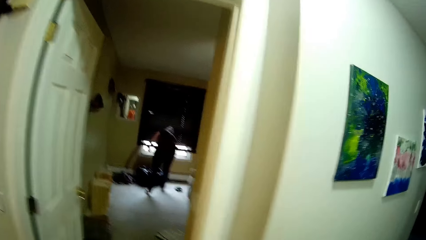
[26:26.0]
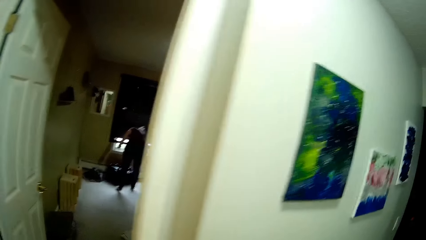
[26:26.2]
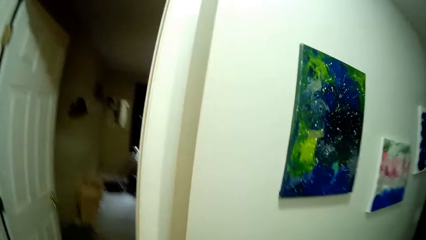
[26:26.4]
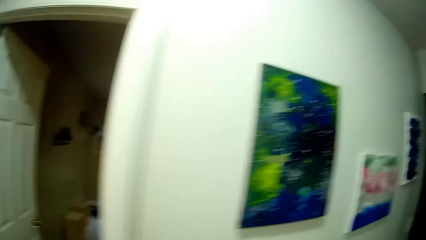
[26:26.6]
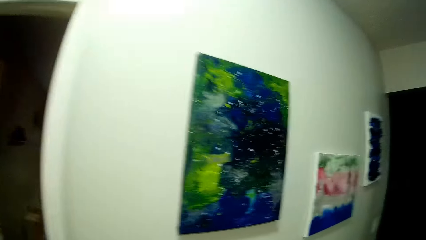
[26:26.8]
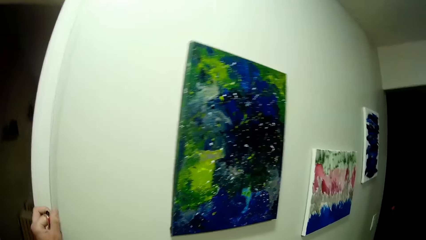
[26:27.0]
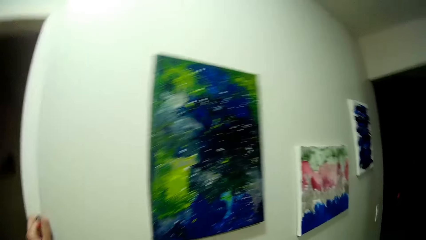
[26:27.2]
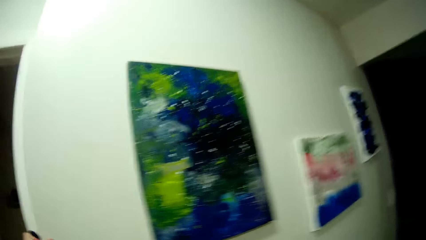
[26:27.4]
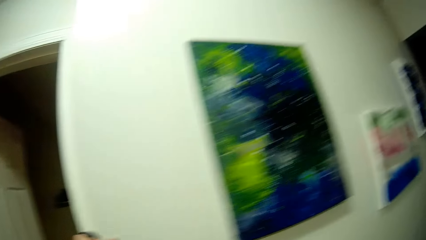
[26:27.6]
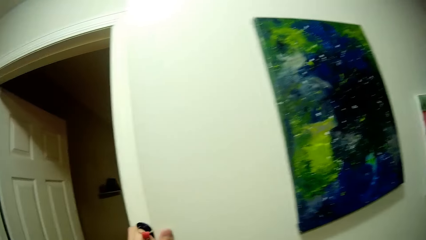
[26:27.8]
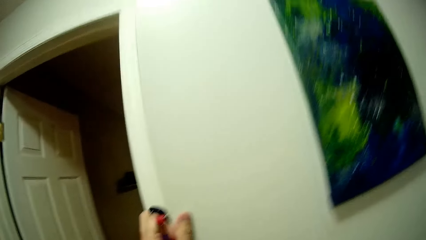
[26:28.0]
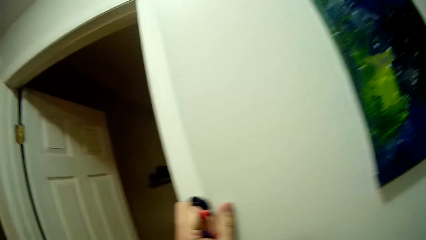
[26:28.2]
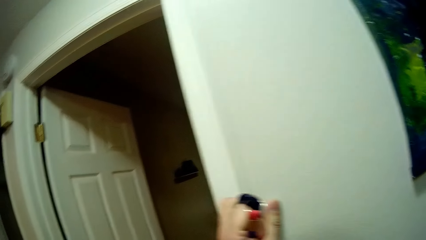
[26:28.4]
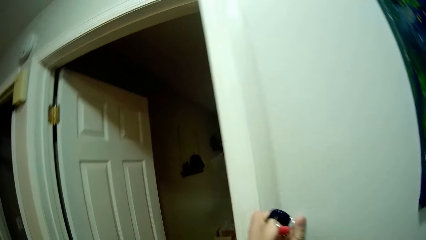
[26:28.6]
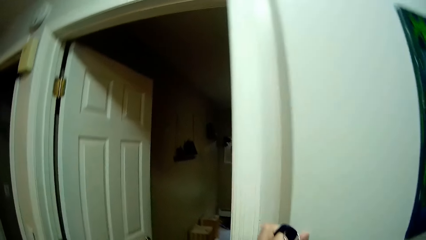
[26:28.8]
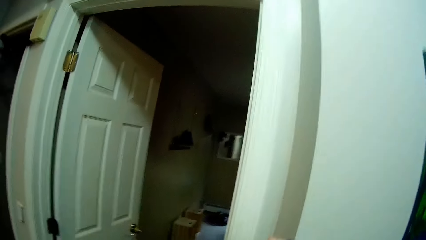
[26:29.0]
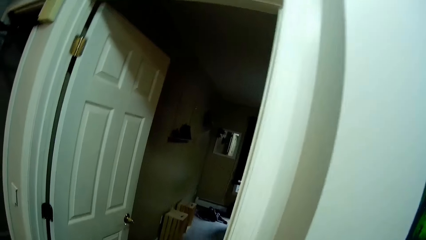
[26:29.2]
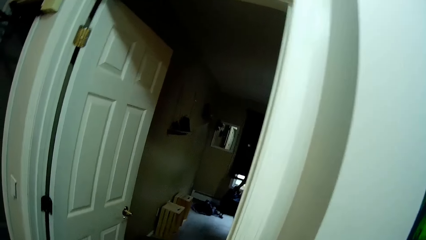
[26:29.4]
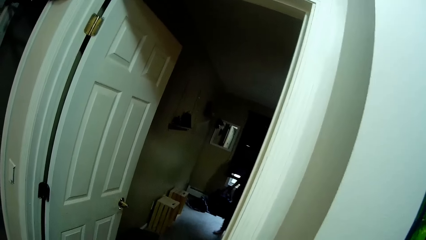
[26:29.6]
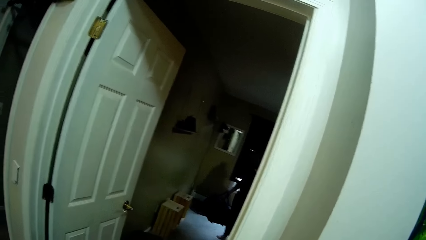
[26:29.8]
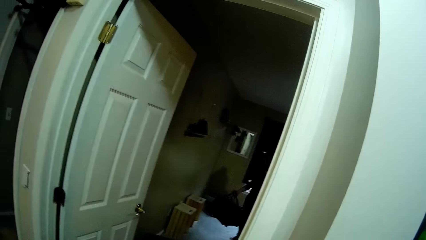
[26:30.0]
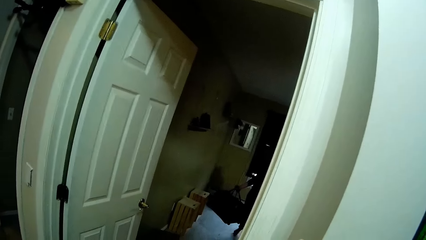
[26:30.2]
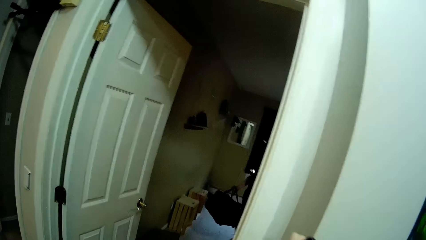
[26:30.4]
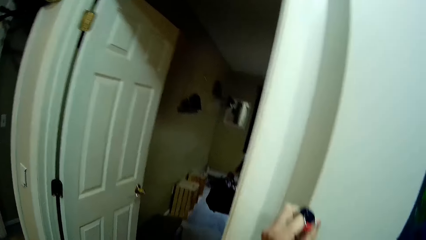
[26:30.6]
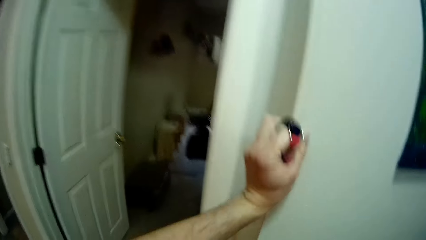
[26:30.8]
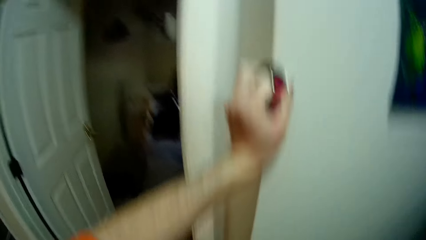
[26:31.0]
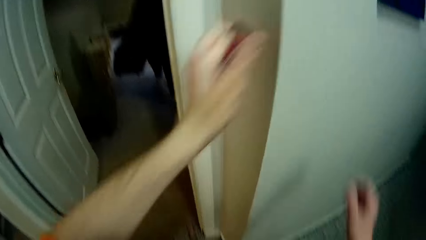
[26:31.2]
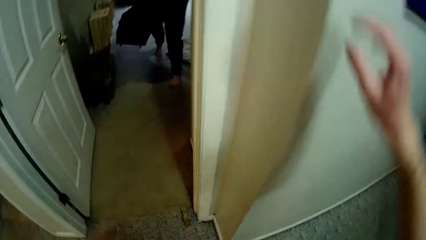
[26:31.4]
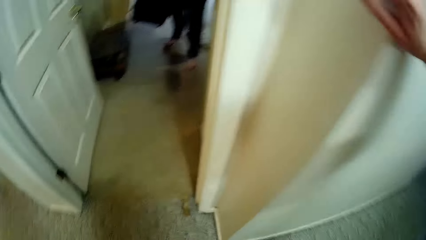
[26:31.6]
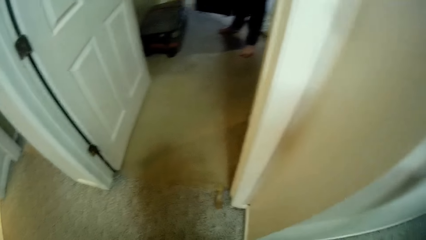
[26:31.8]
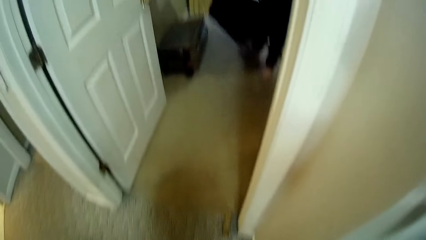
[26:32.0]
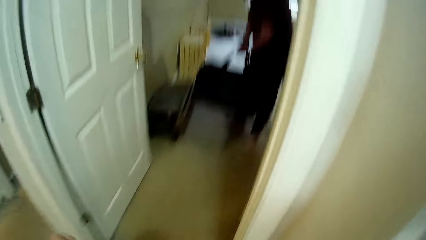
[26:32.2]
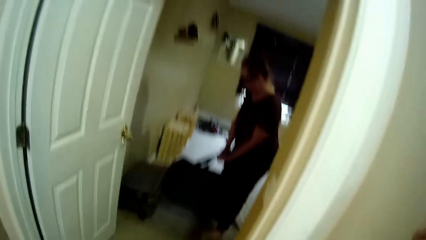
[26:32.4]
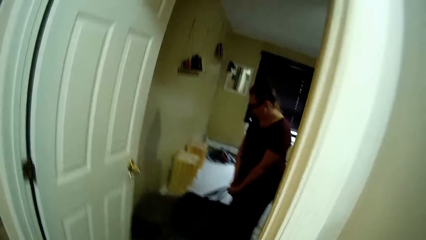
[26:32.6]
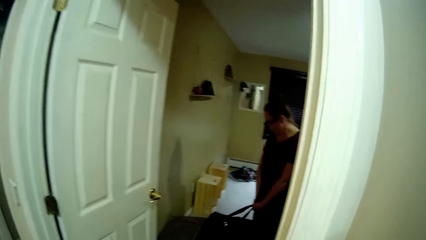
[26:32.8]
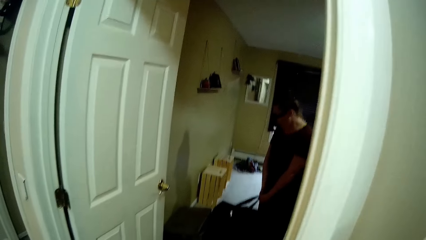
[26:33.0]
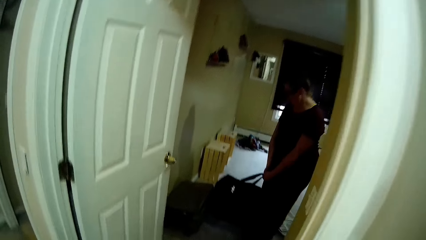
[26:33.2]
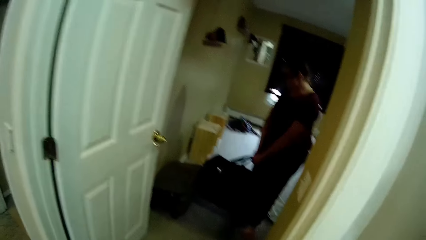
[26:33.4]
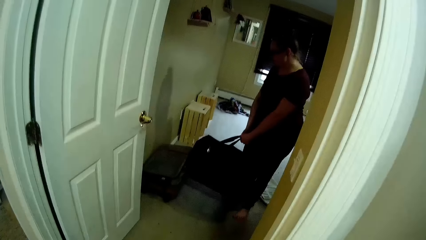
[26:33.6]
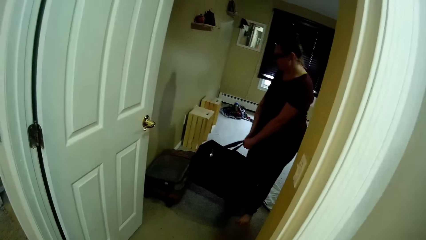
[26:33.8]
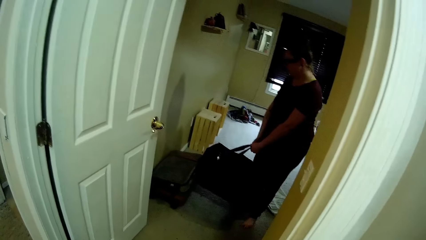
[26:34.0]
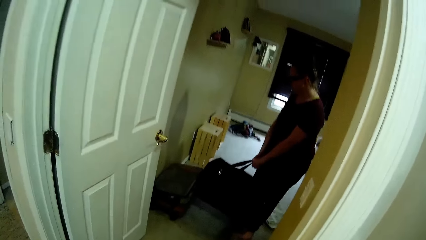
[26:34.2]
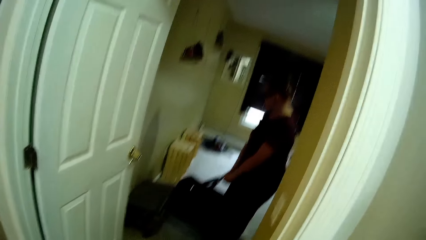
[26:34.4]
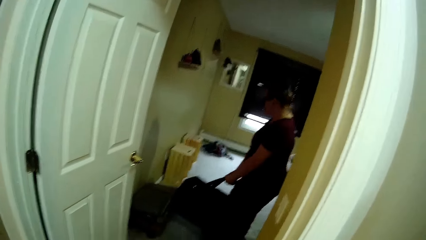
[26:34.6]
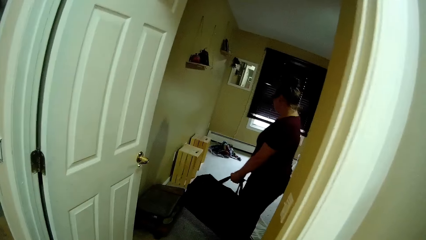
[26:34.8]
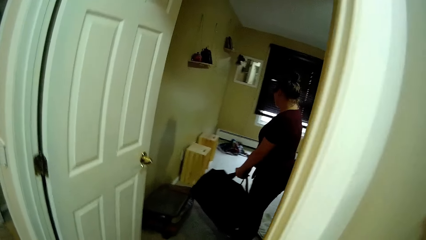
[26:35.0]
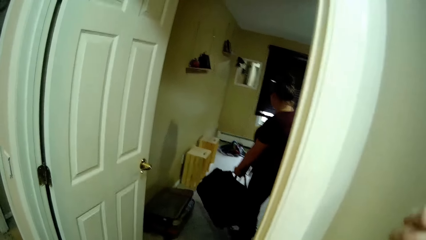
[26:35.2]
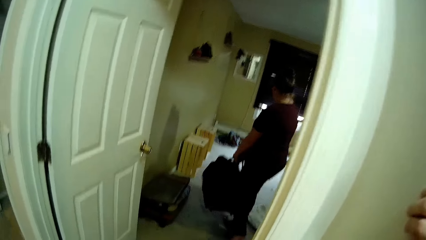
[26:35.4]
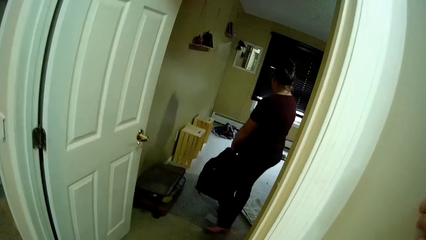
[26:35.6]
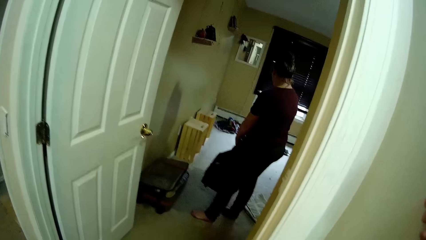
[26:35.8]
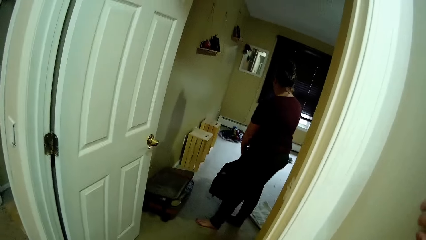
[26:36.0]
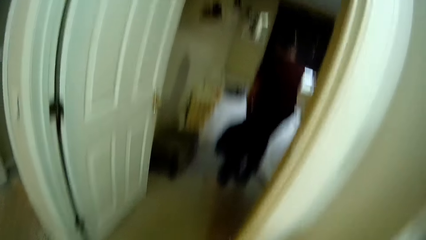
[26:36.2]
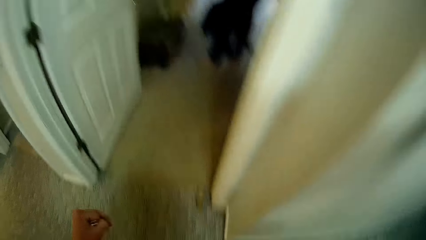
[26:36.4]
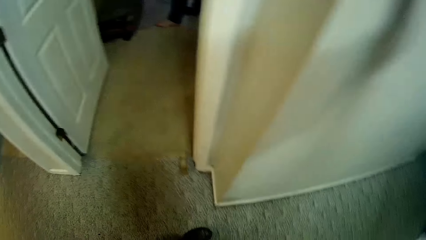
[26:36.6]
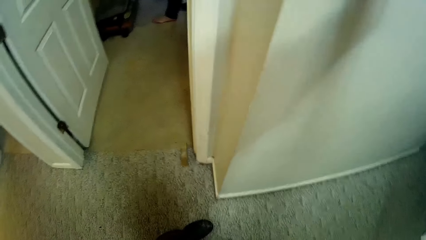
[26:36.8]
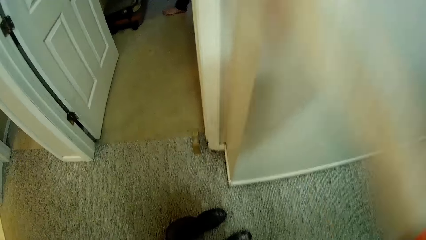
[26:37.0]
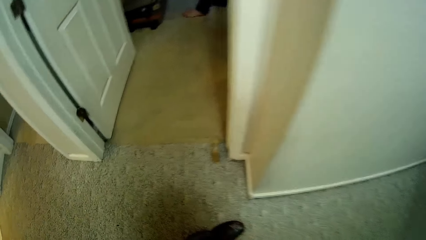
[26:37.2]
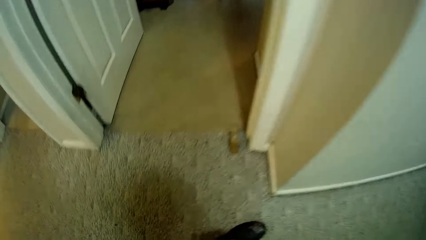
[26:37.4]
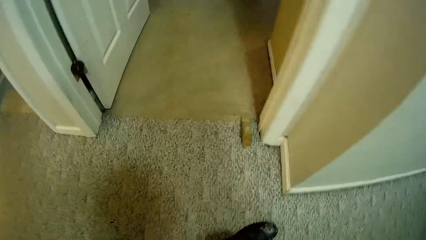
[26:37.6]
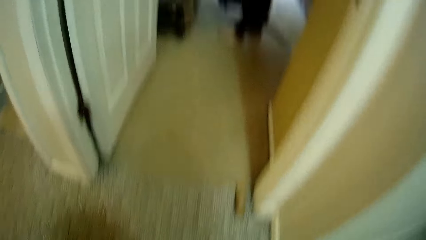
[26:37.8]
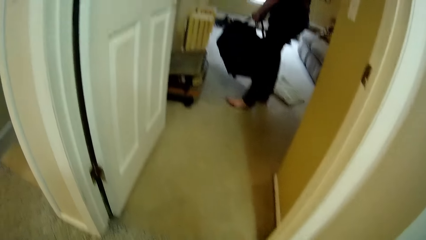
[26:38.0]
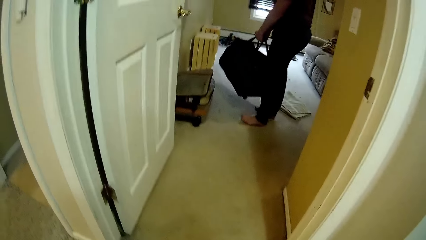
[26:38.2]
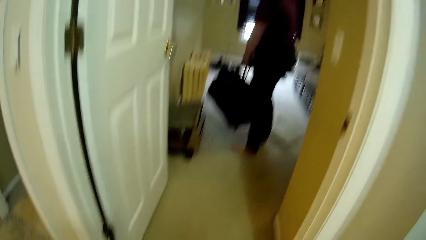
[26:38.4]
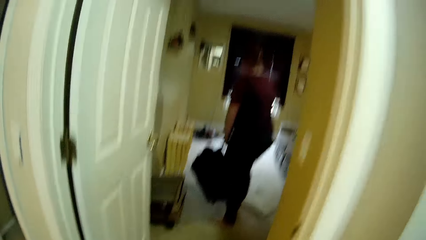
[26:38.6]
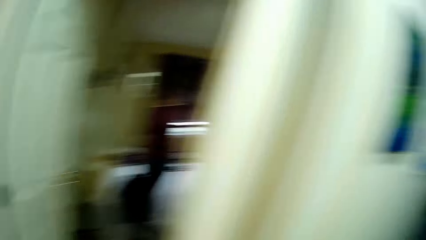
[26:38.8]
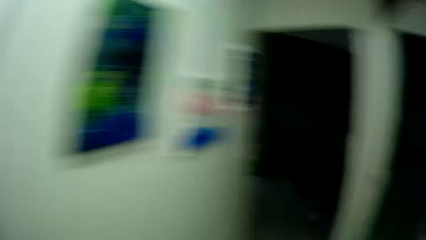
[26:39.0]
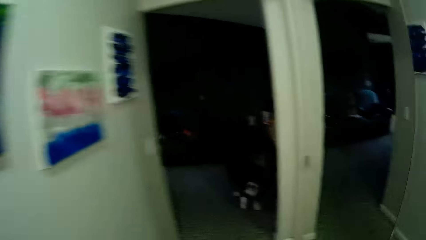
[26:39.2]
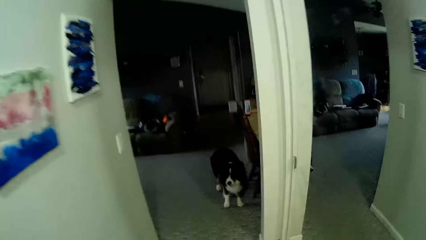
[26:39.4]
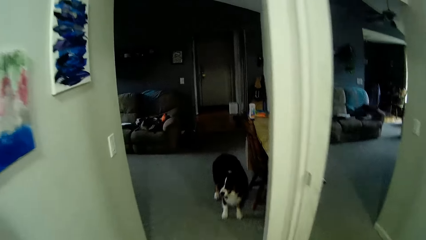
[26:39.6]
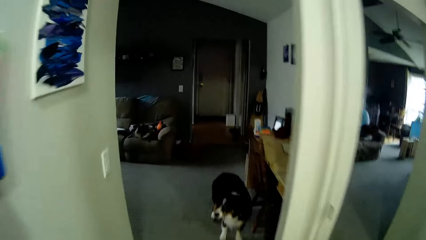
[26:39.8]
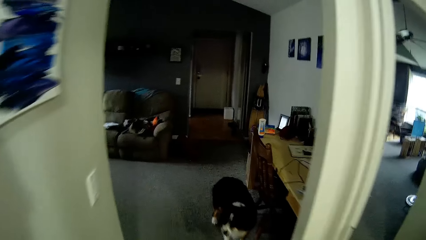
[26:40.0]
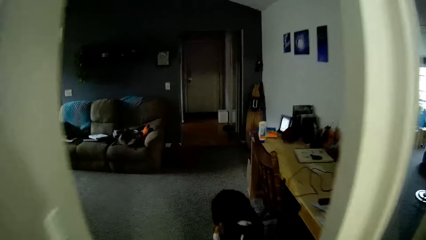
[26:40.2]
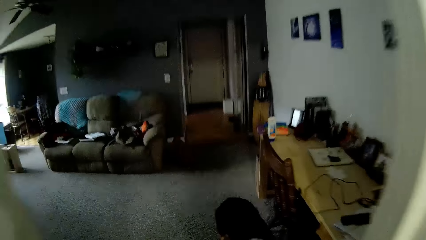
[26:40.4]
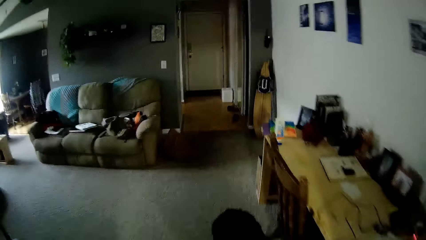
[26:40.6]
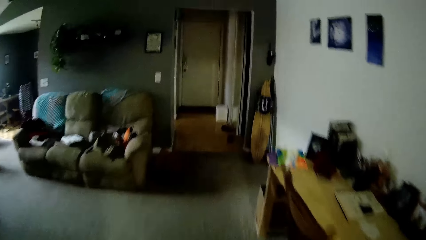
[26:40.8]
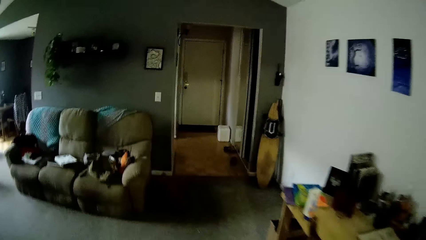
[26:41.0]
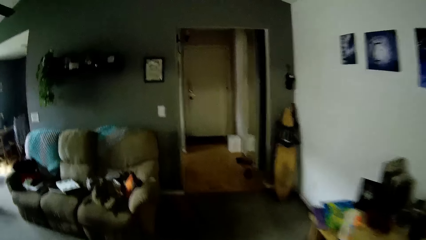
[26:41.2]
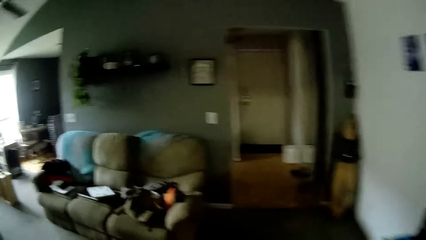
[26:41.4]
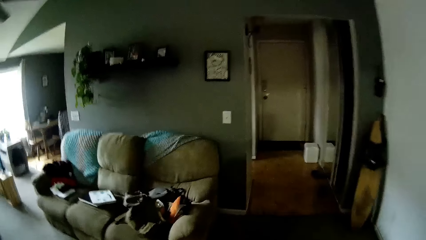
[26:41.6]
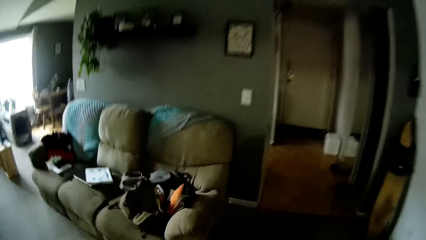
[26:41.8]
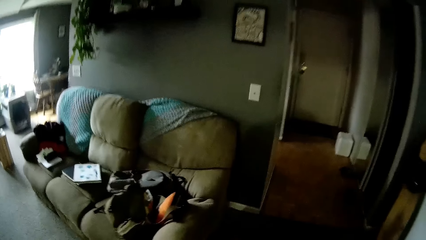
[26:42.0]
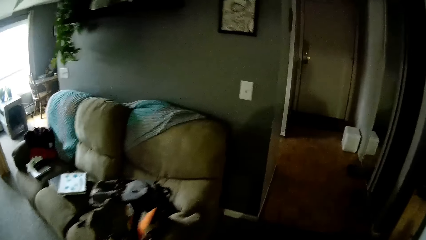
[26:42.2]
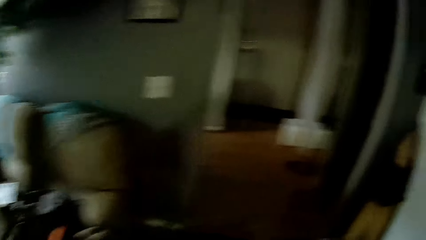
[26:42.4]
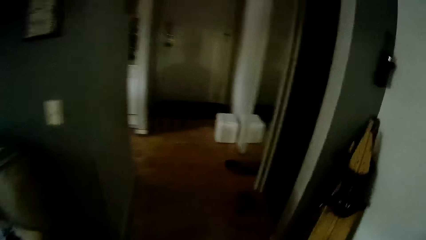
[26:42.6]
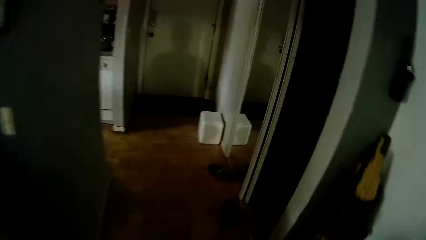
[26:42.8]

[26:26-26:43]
The camera wearer holds an opener in his left hand. He holds a wall with his left hand. The woman holds a bag with both hands. The camera wearer holds the wall with his right hand. He moves the bag in the room. He walks past the dog.
